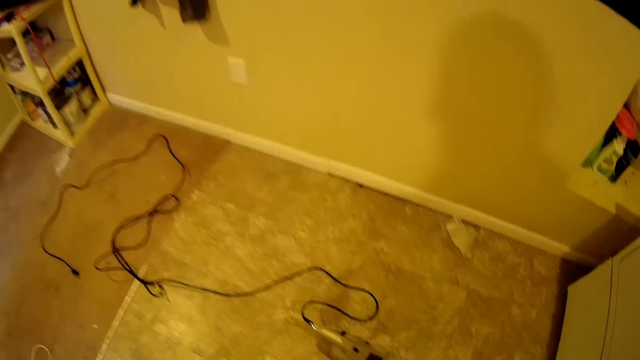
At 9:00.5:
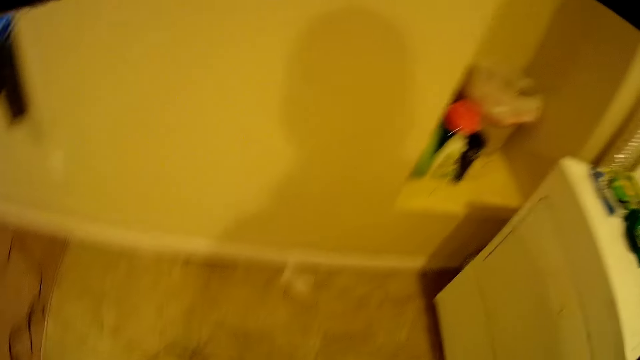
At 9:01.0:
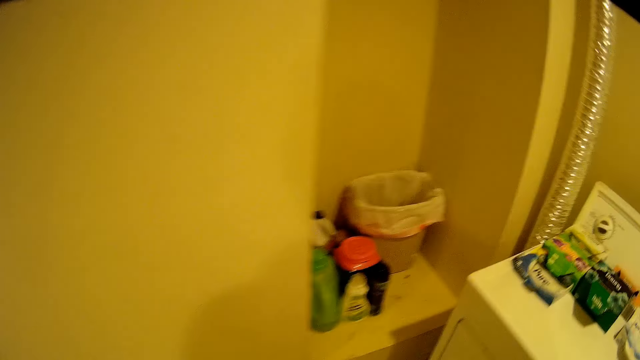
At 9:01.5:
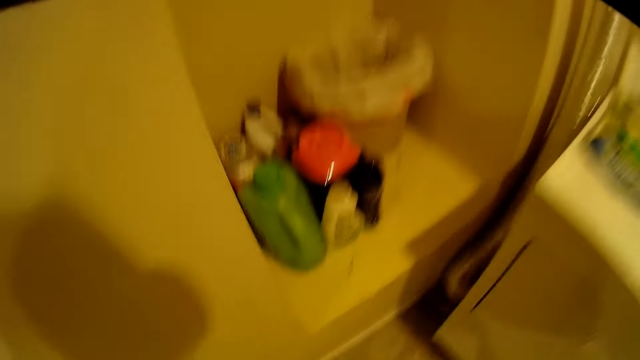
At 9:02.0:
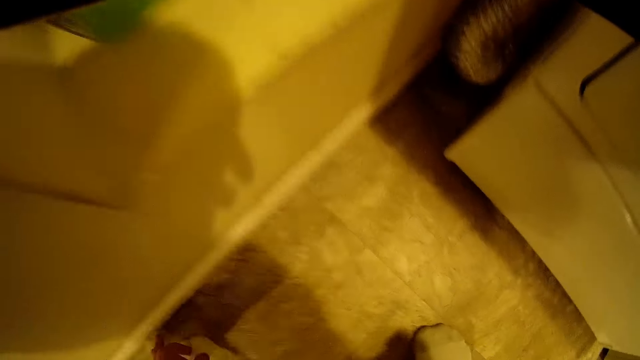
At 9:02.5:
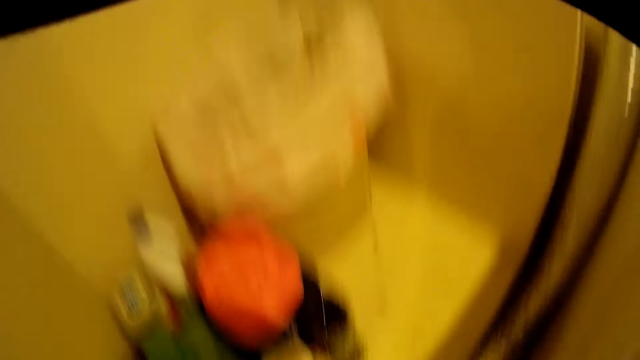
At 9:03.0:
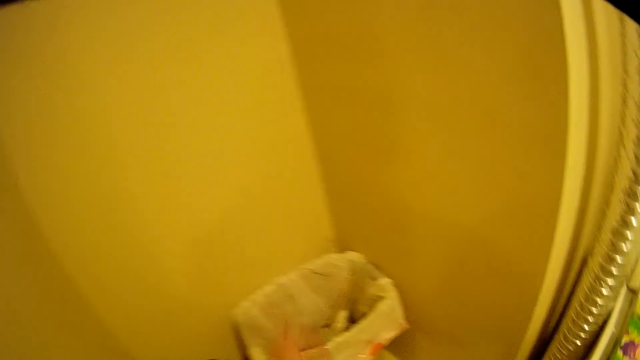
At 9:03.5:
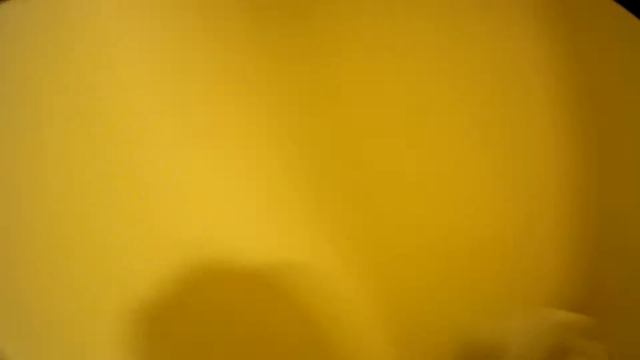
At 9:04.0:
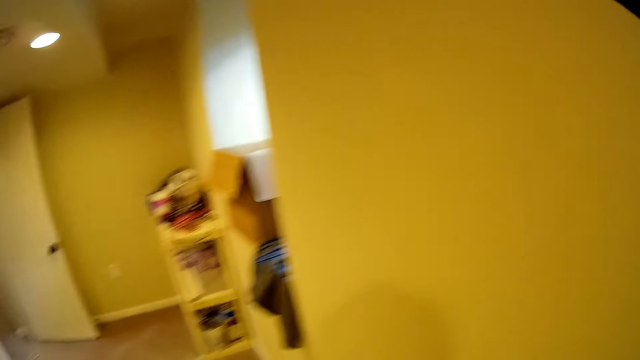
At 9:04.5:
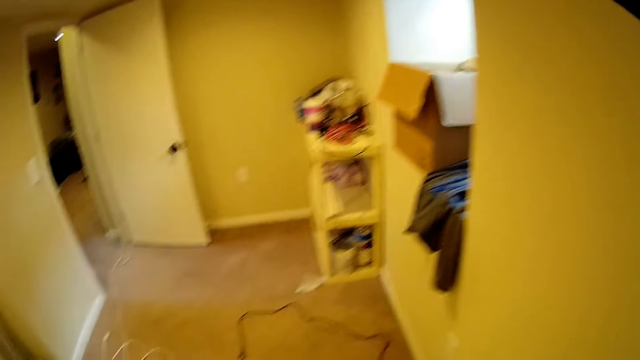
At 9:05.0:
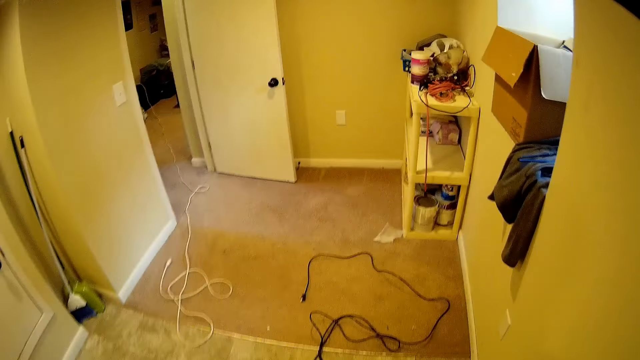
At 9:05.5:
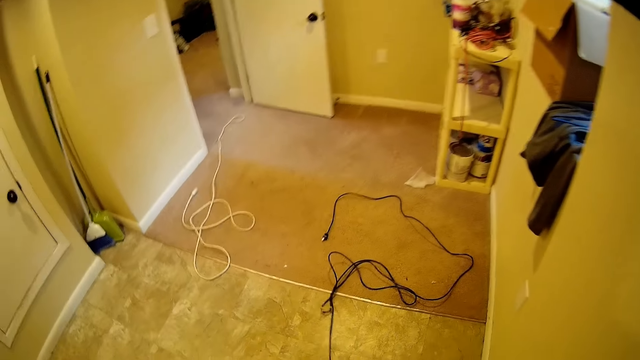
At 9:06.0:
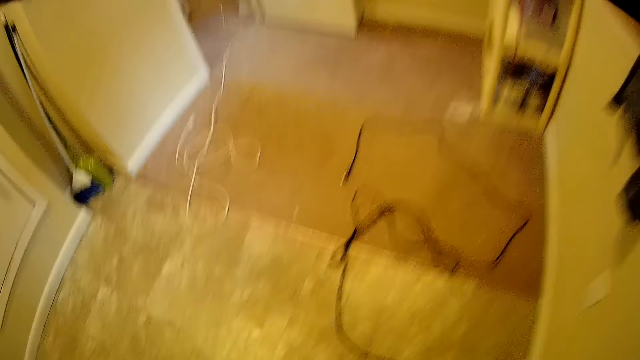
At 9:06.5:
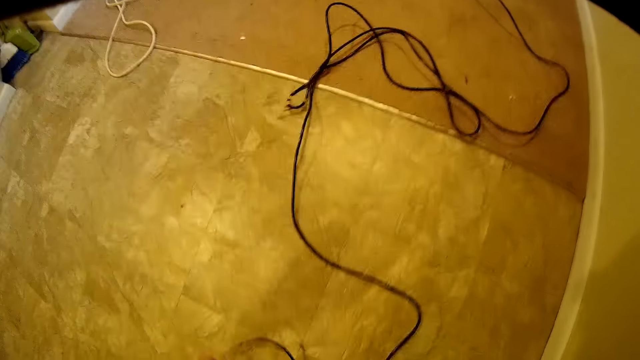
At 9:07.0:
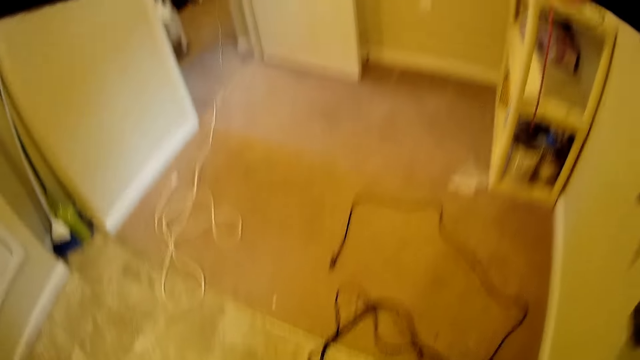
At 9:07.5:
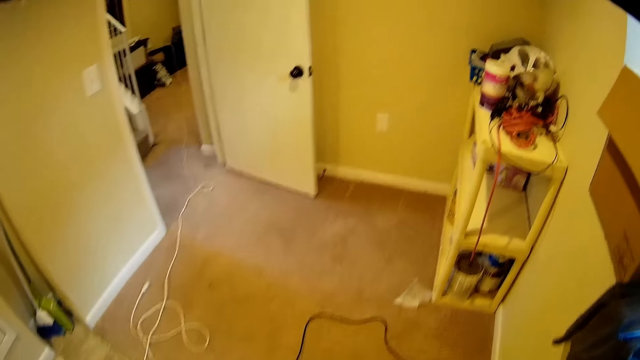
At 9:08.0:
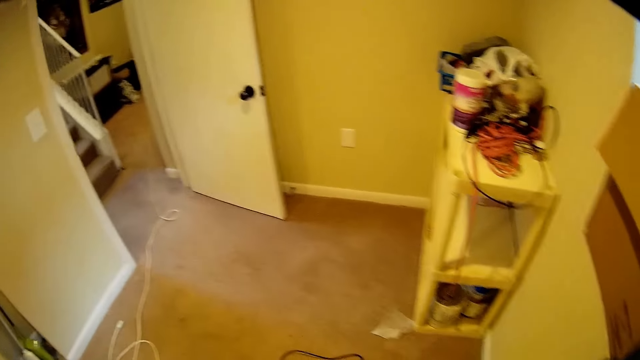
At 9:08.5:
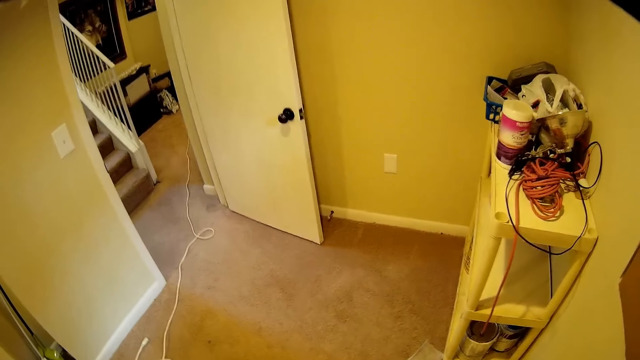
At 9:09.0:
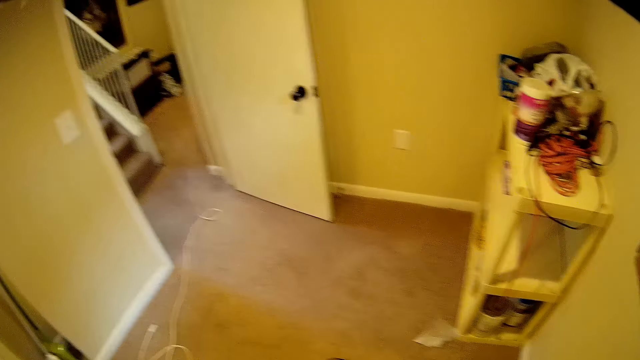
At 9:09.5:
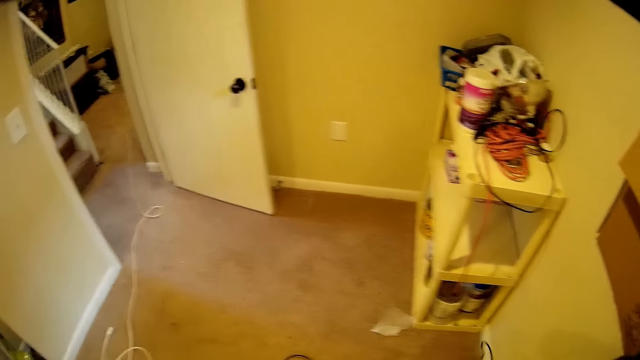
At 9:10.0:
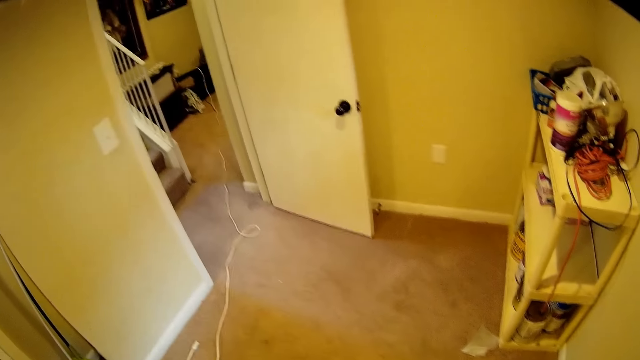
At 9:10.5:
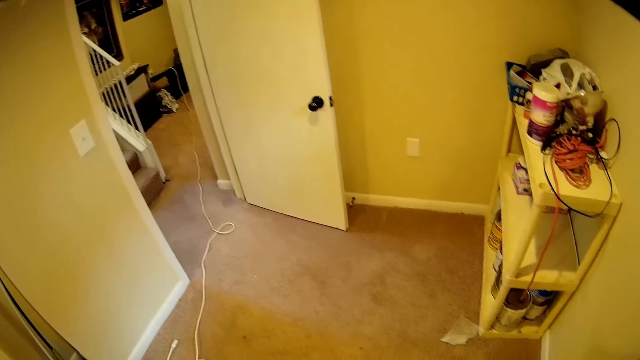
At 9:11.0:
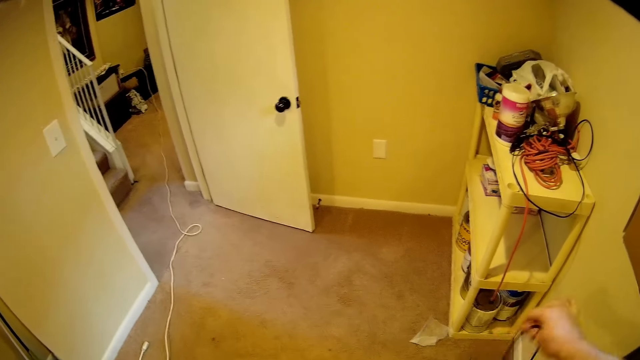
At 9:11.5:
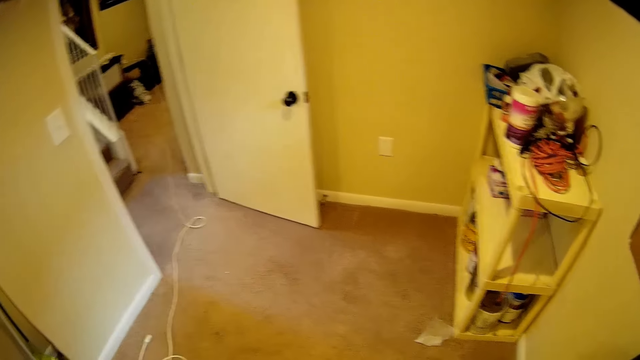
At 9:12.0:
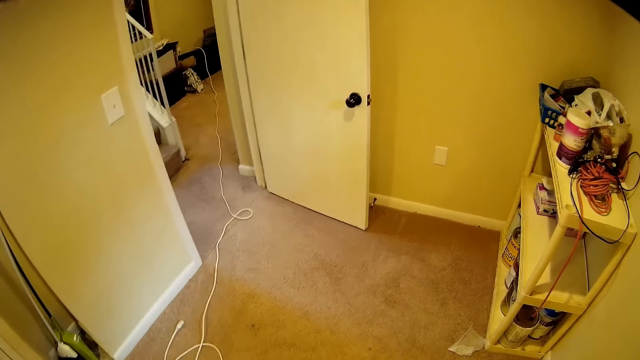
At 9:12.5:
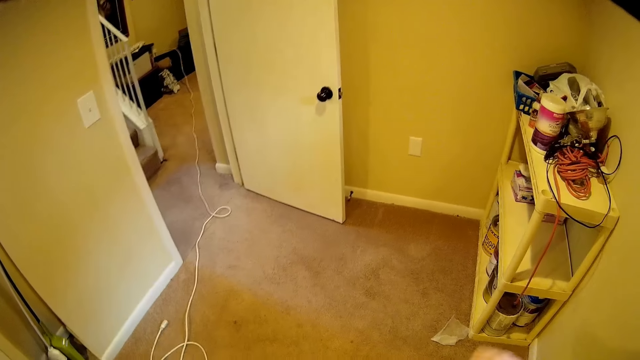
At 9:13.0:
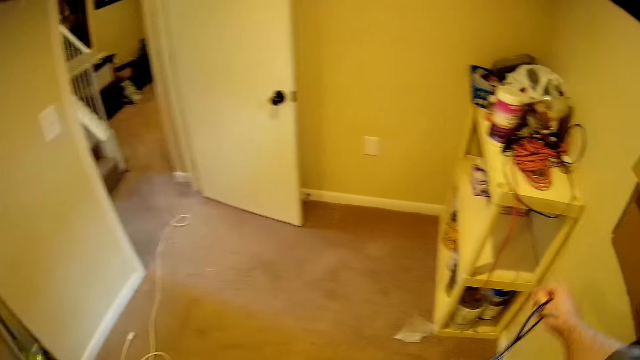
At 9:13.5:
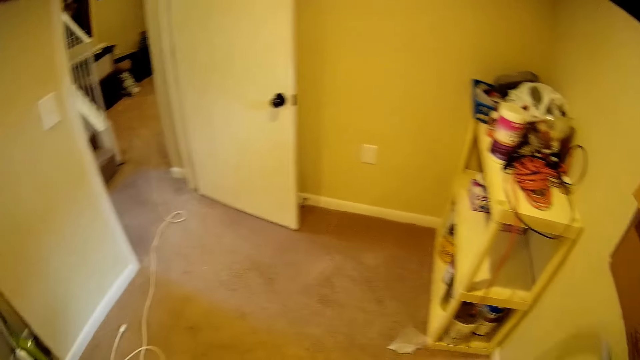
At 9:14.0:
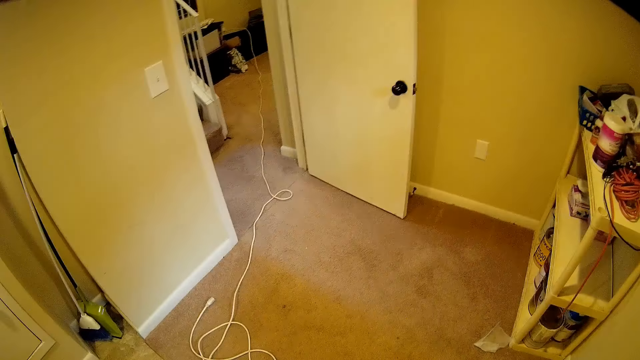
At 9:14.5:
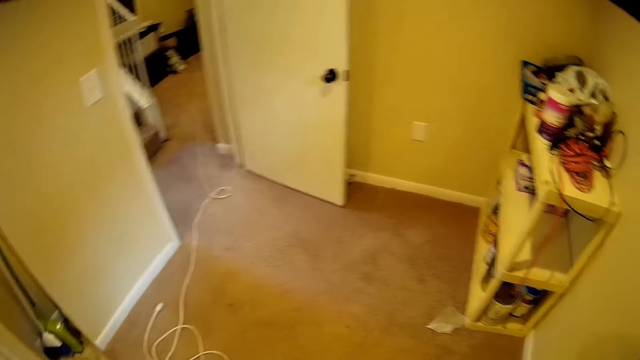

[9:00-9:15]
The camera wearer picks up a paper from the floor. They throw the paper in the dustbin. They turn around the room and walk around the room. They pick up a cable or wire from the floor. They roll the wire. They look around the room. They fold the cable.

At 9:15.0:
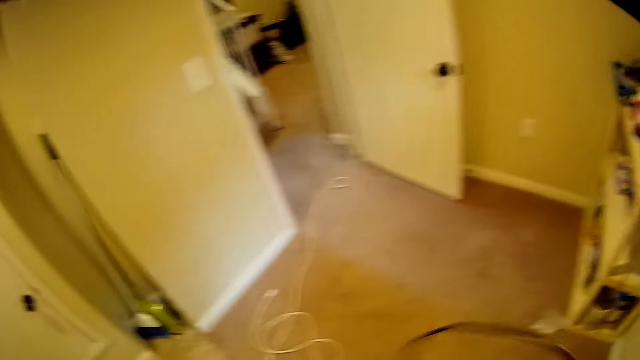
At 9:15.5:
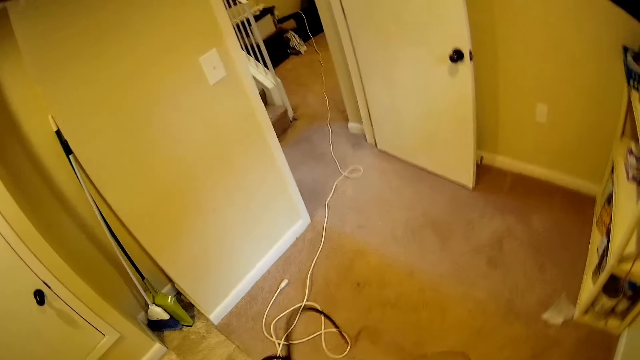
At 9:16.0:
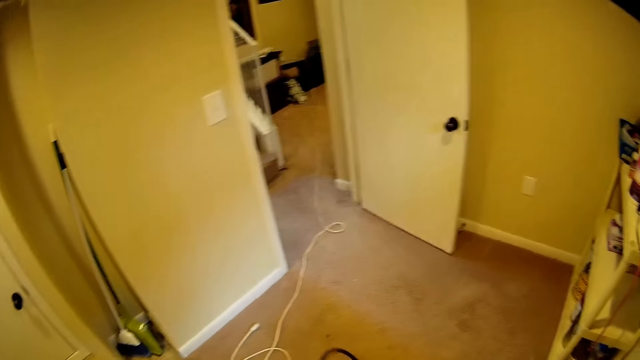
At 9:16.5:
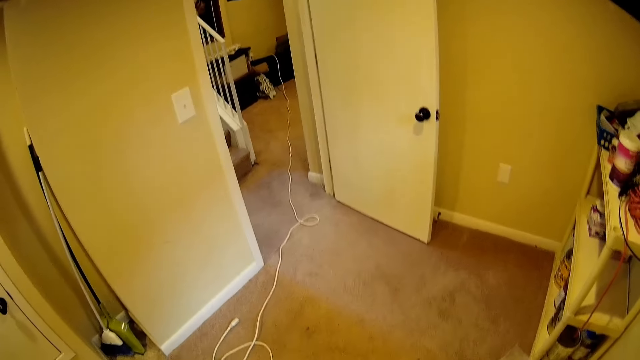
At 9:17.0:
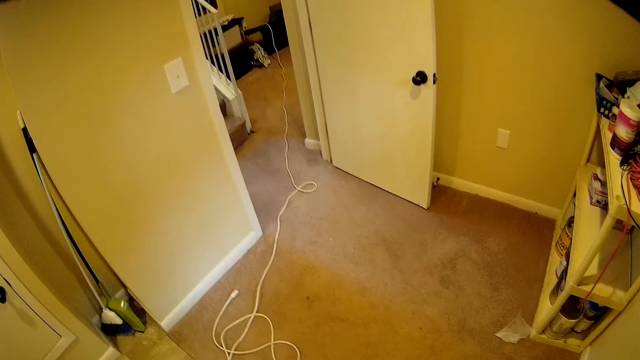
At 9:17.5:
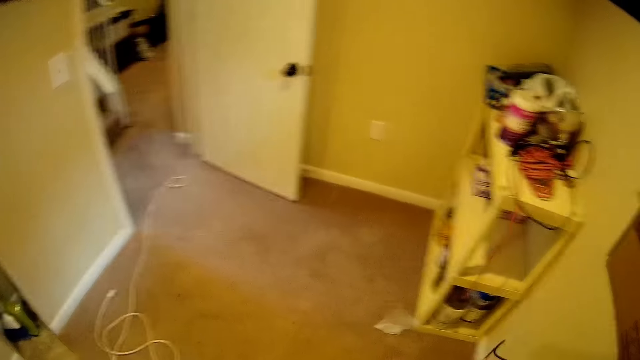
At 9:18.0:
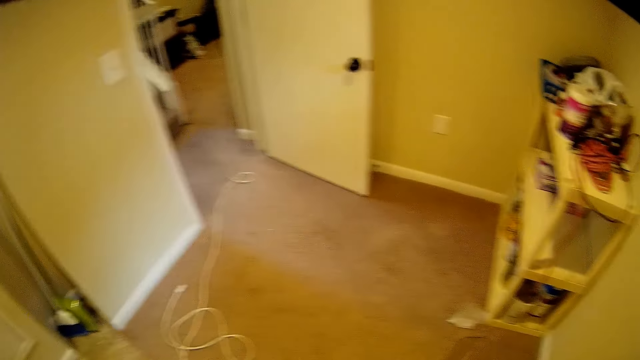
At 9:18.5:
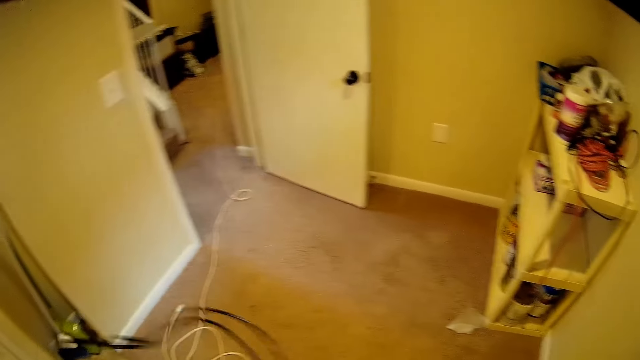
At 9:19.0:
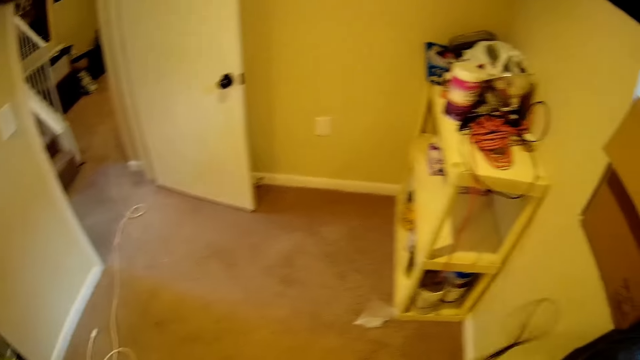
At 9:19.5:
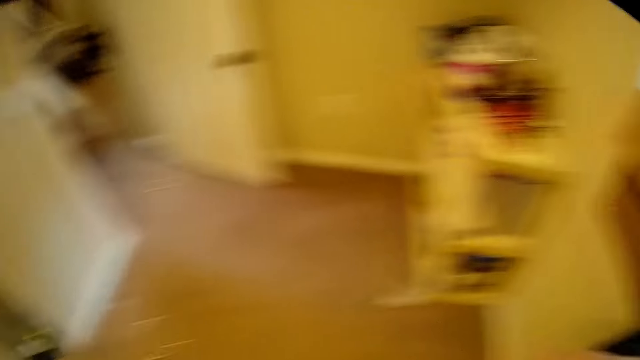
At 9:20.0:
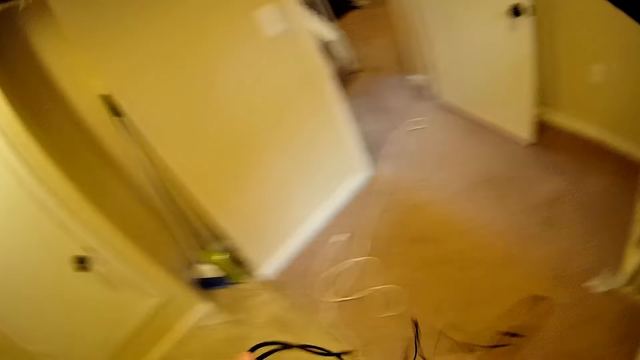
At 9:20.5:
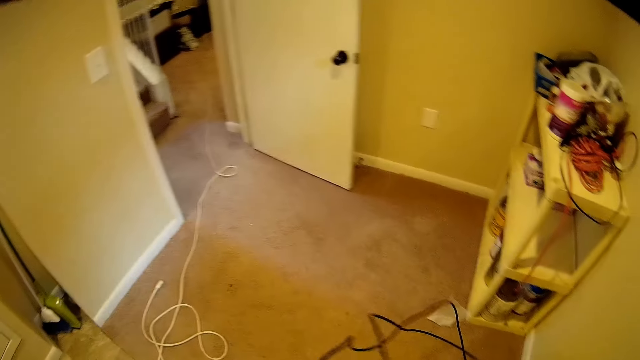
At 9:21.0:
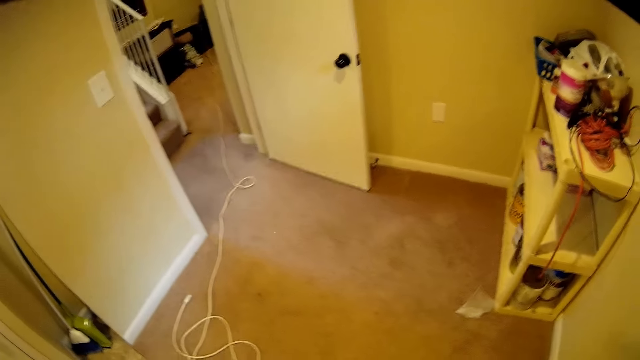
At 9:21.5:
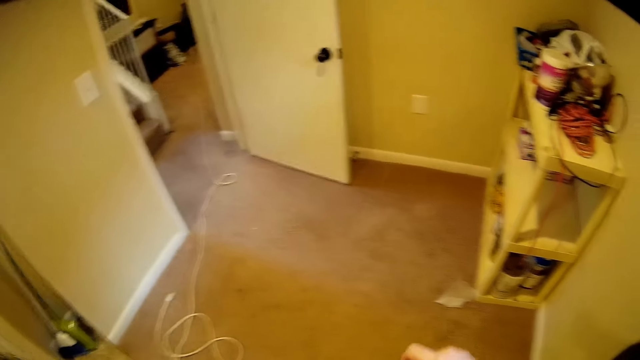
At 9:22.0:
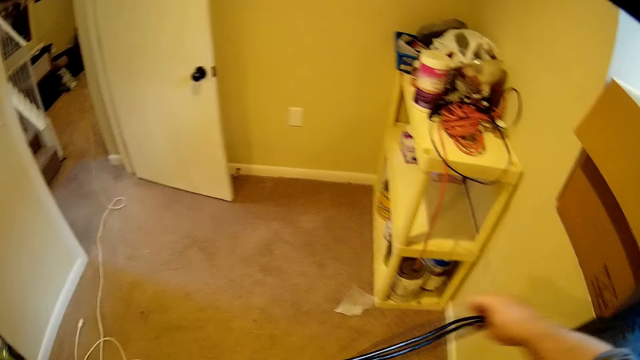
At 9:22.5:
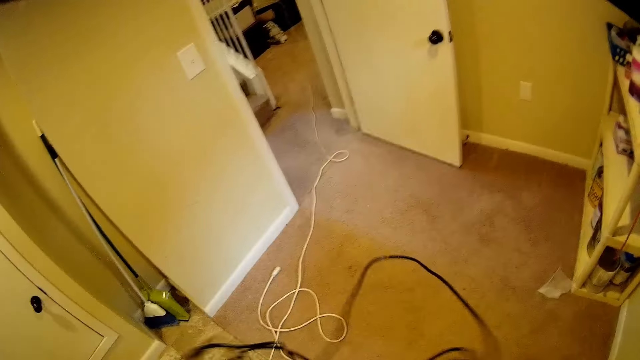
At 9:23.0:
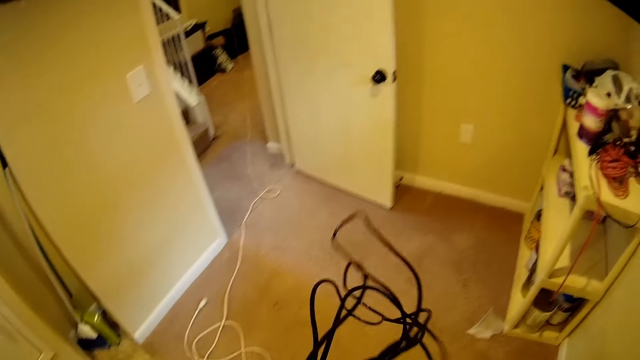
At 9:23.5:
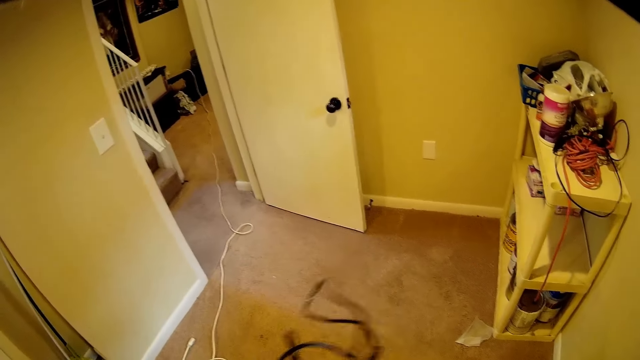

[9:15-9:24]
The camera wearer shrugs the cable.
